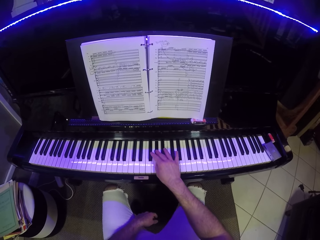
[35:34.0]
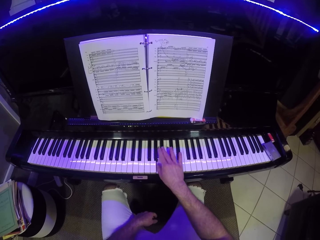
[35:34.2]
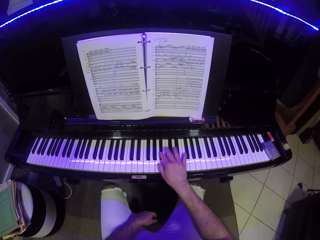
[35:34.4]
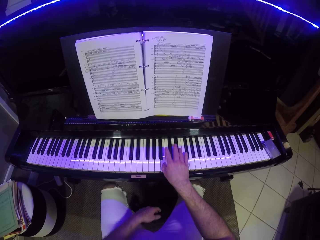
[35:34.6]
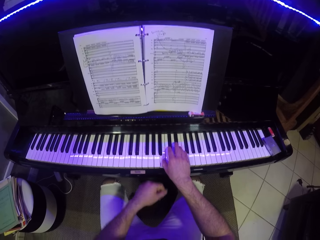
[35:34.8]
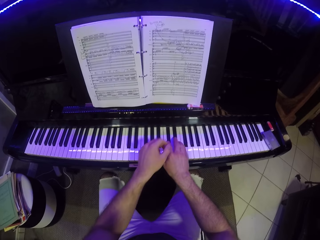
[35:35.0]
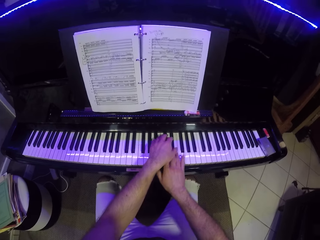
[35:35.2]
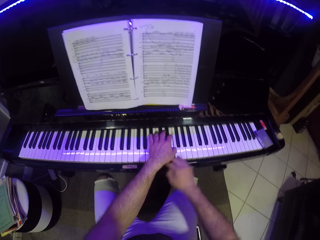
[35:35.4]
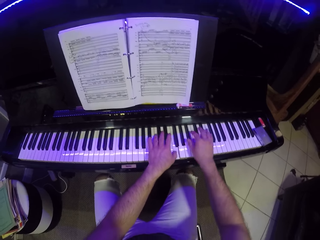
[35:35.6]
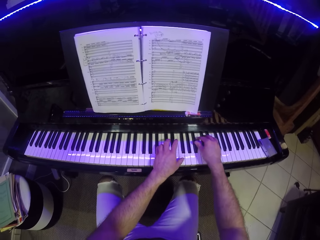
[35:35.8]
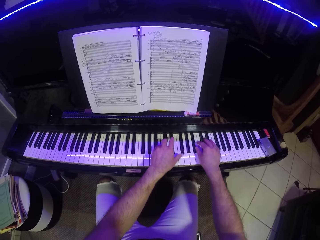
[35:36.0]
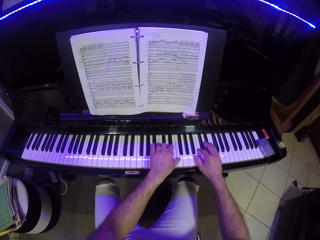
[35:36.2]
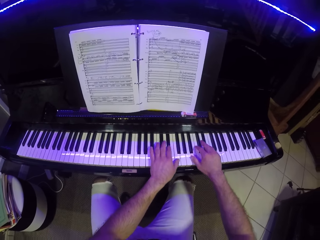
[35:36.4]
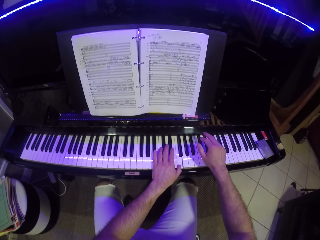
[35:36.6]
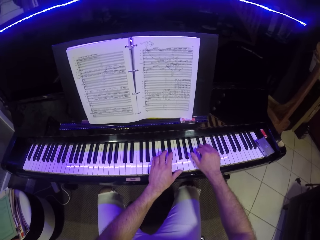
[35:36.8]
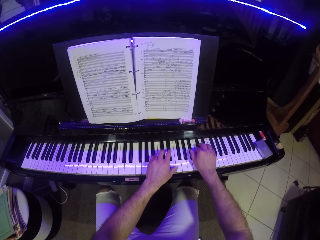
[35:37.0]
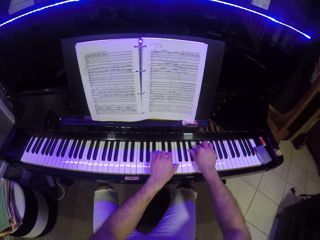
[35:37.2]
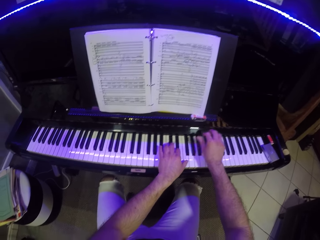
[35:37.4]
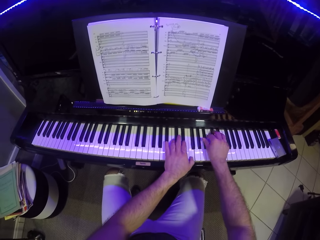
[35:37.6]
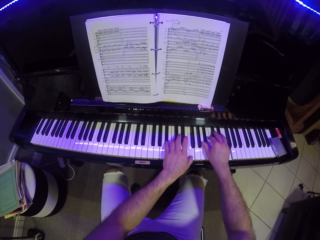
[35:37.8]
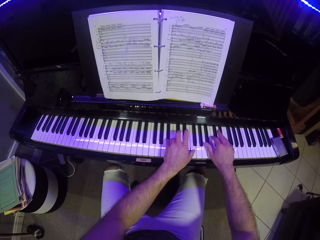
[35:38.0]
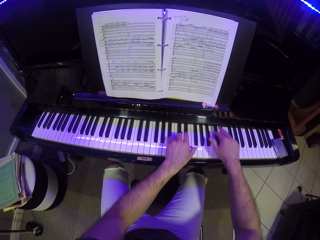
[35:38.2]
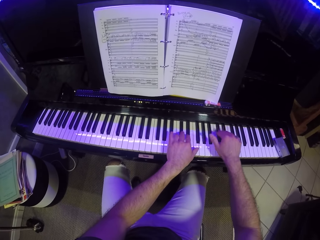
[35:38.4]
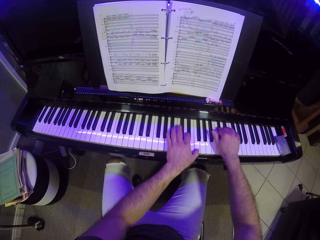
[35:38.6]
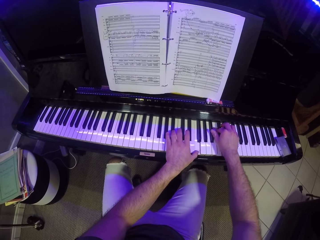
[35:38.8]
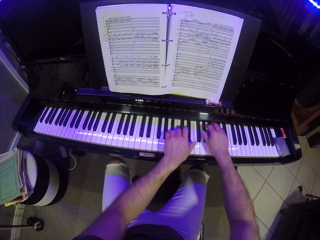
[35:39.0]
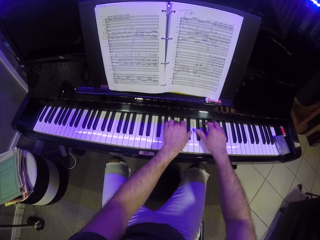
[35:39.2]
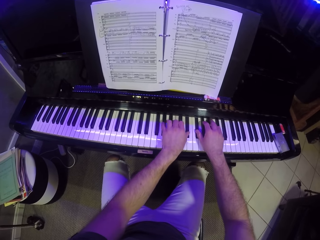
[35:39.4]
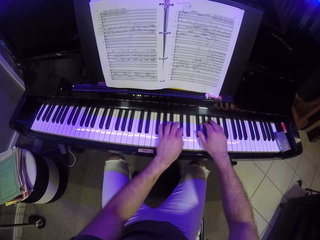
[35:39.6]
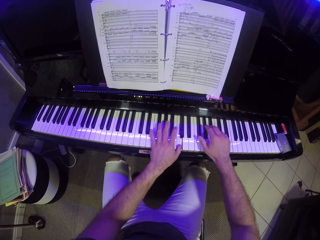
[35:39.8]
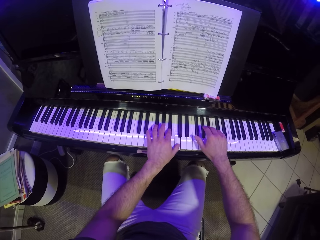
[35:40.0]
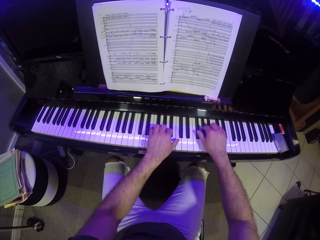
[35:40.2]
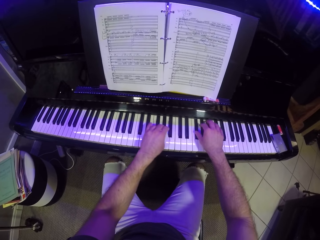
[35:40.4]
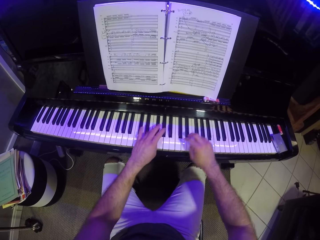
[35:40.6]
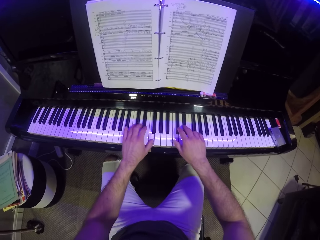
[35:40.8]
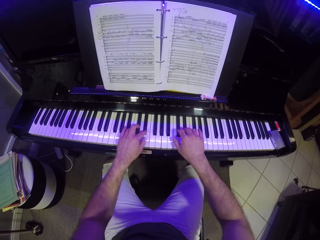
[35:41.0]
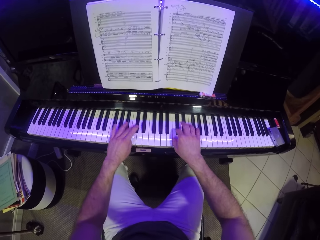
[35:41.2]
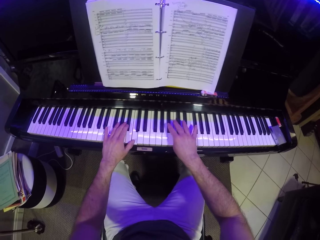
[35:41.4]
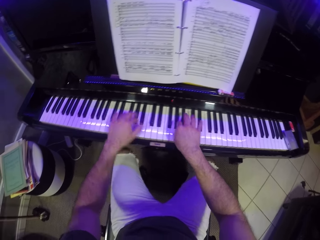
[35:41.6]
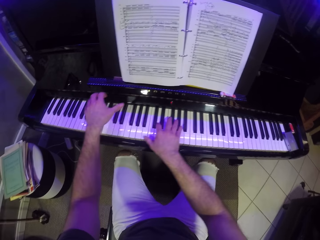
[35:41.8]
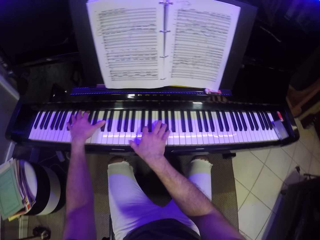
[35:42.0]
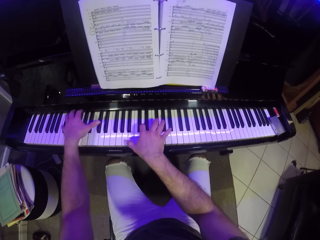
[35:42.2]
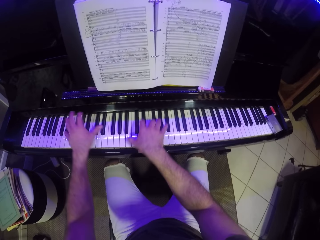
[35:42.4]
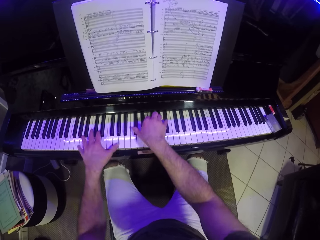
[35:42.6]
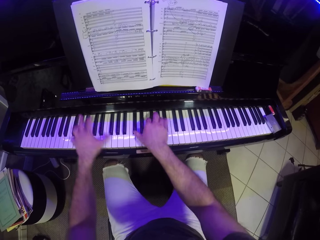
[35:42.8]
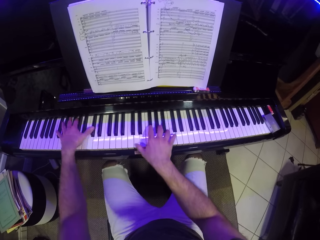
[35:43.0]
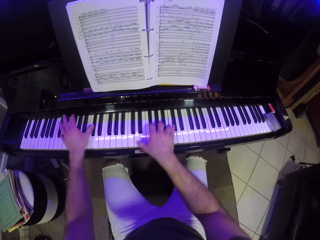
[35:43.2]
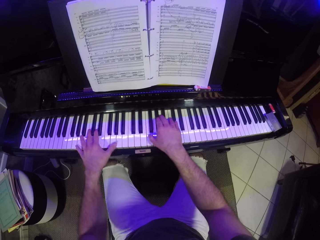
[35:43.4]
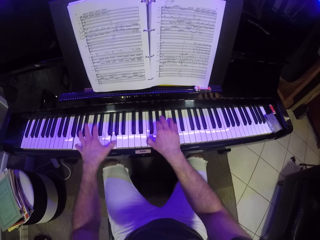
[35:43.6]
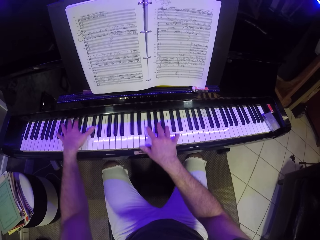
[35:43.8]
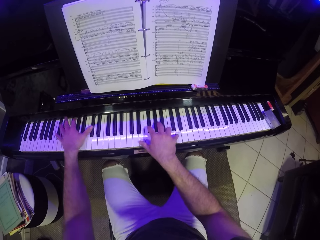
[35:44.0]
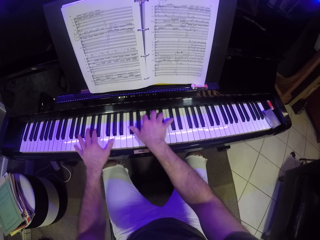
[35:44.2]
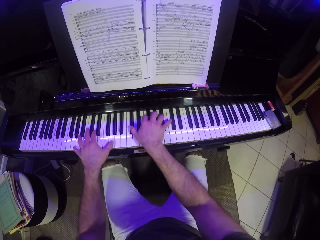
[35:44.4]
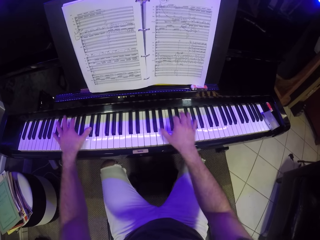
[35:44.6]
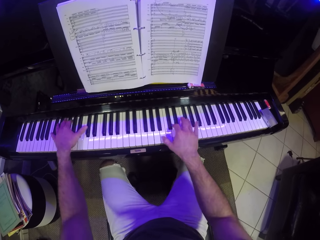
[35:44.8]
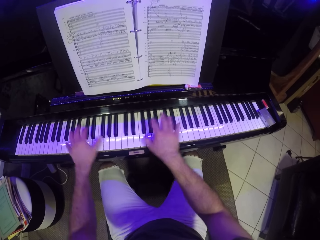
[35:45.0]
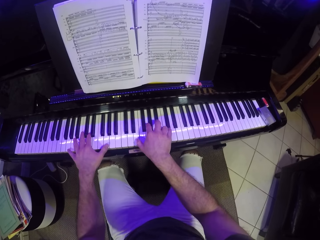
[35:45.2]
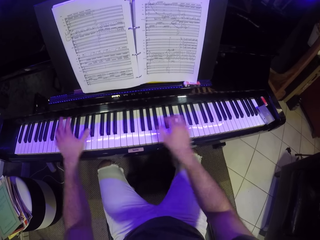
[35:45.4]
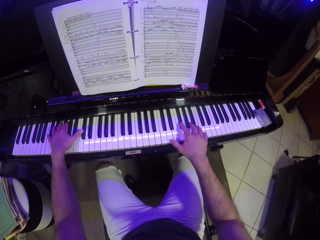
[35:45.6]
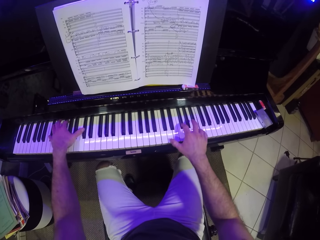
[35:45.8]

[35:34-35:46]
The camera wearer plays the keyboard.

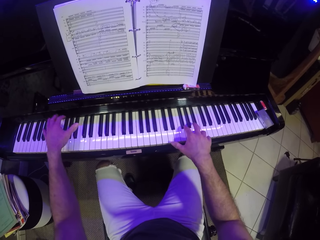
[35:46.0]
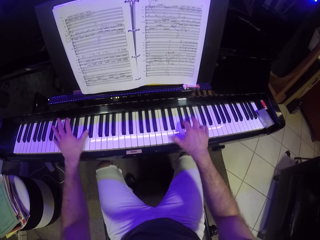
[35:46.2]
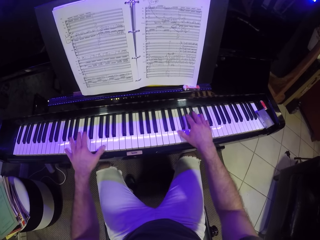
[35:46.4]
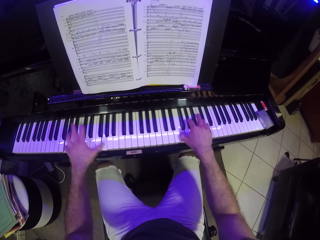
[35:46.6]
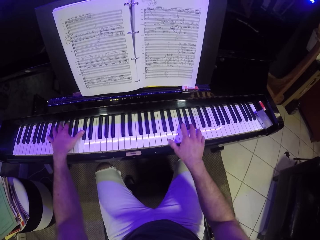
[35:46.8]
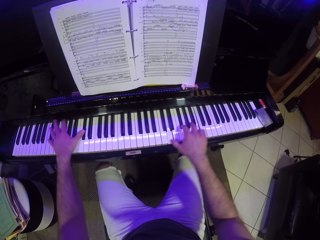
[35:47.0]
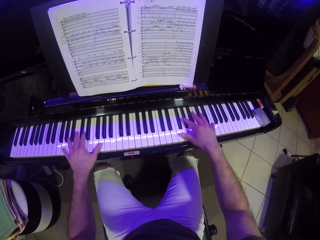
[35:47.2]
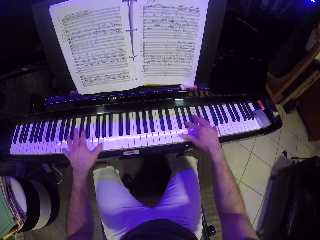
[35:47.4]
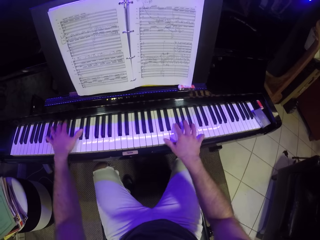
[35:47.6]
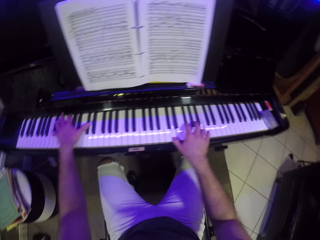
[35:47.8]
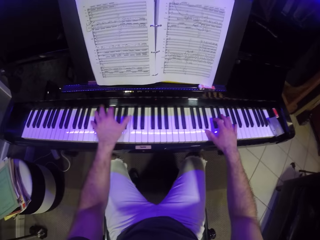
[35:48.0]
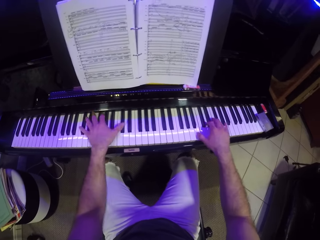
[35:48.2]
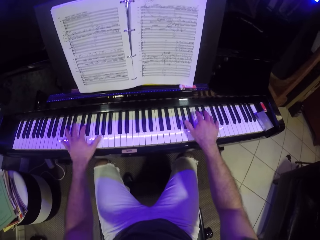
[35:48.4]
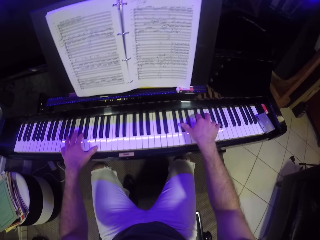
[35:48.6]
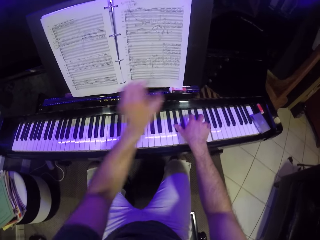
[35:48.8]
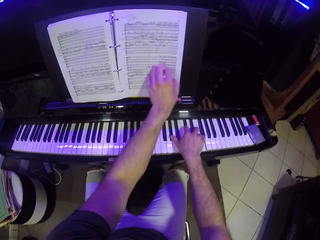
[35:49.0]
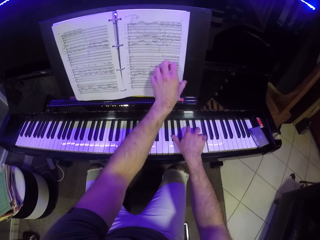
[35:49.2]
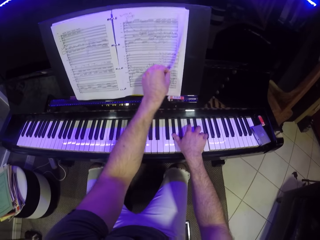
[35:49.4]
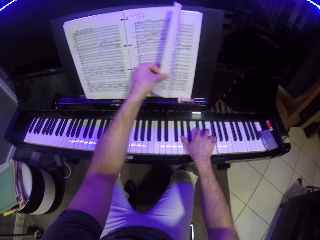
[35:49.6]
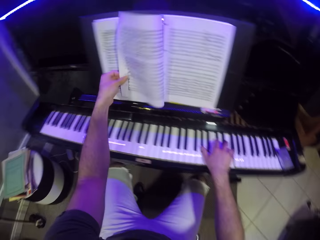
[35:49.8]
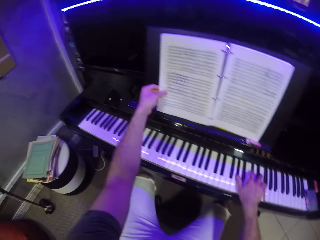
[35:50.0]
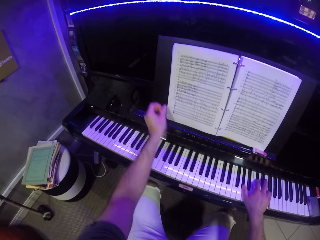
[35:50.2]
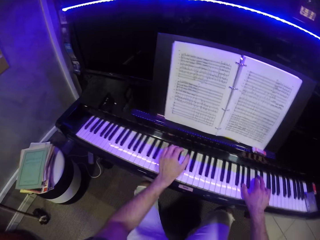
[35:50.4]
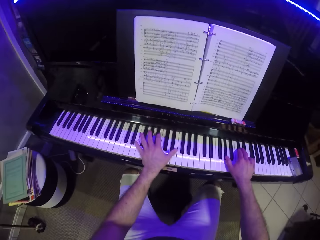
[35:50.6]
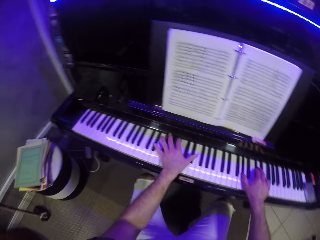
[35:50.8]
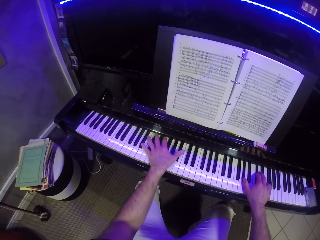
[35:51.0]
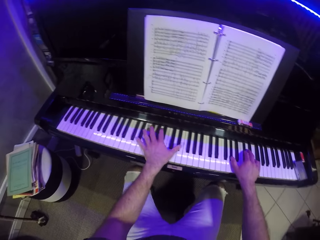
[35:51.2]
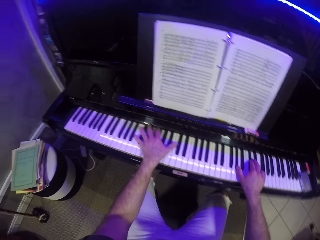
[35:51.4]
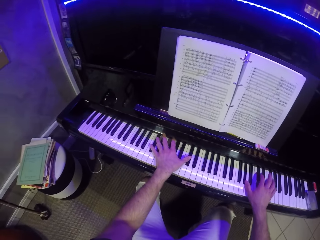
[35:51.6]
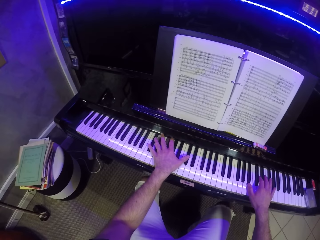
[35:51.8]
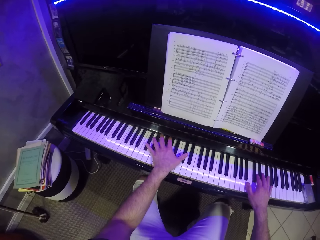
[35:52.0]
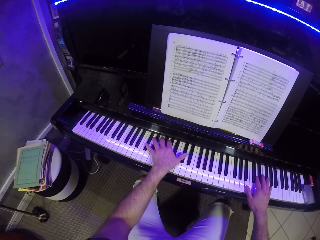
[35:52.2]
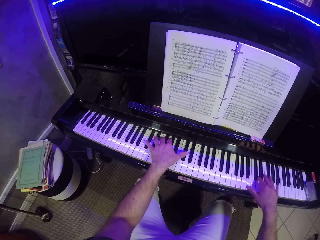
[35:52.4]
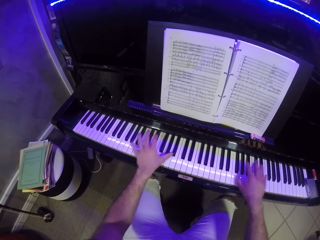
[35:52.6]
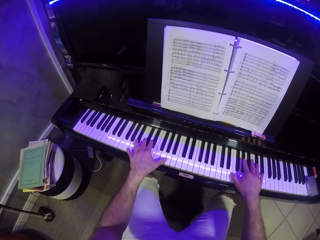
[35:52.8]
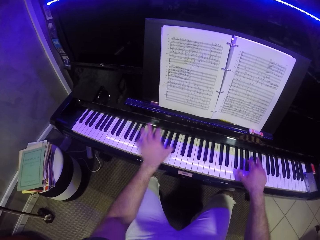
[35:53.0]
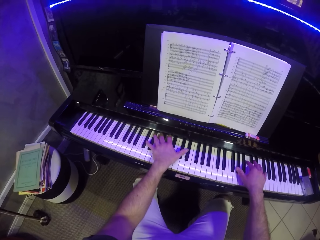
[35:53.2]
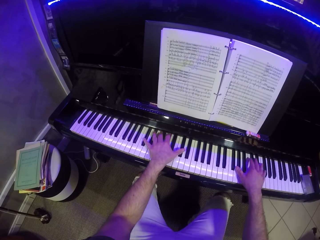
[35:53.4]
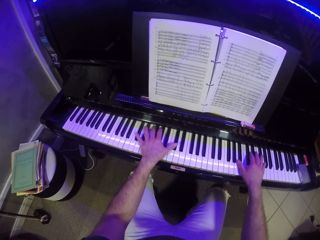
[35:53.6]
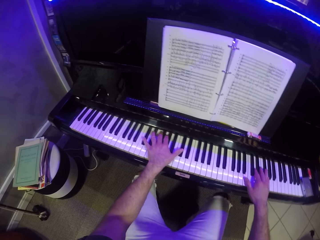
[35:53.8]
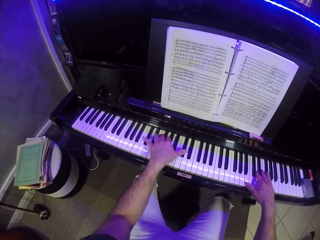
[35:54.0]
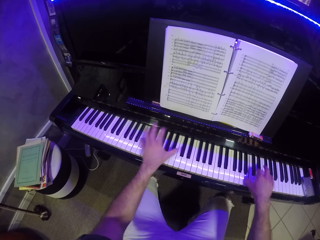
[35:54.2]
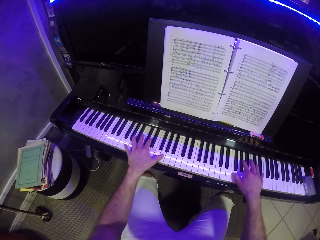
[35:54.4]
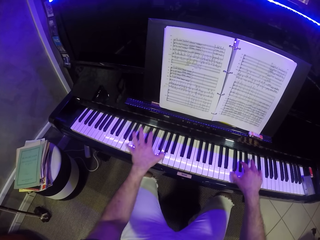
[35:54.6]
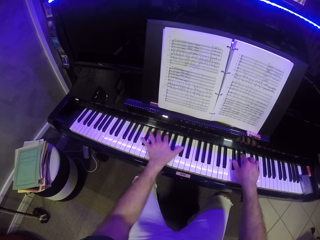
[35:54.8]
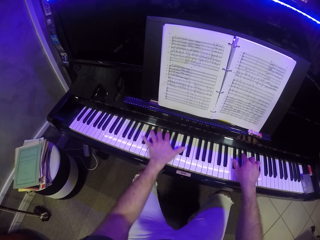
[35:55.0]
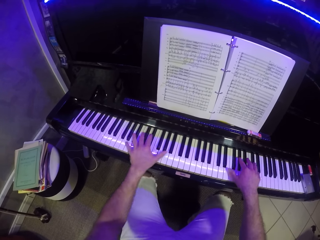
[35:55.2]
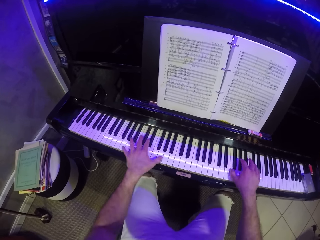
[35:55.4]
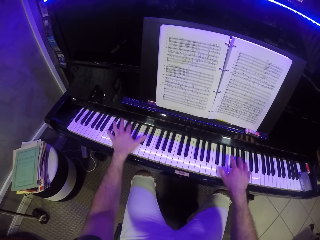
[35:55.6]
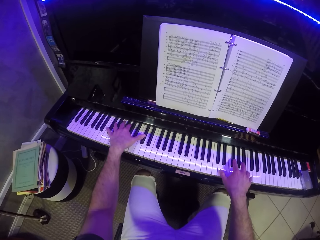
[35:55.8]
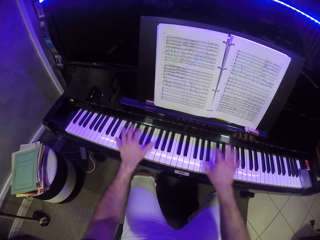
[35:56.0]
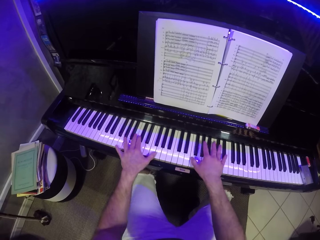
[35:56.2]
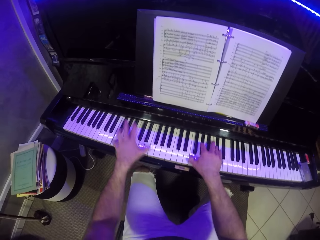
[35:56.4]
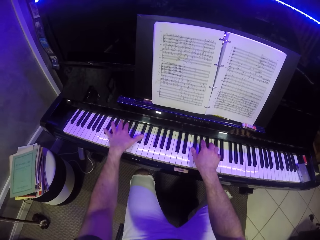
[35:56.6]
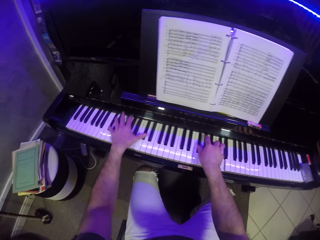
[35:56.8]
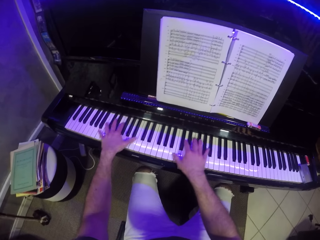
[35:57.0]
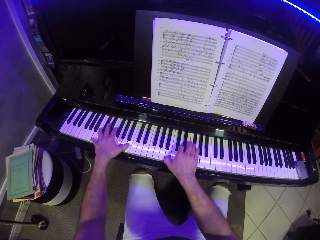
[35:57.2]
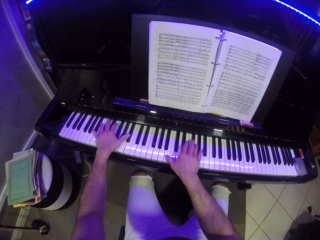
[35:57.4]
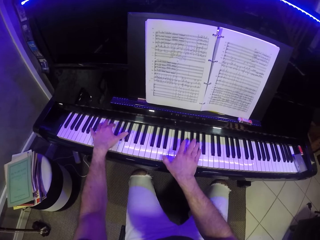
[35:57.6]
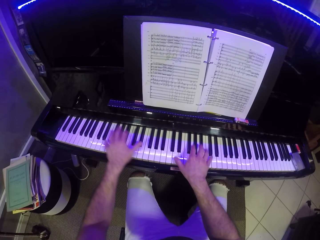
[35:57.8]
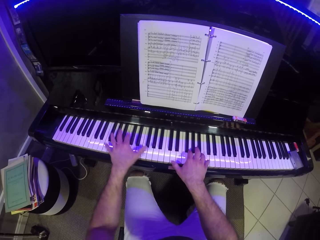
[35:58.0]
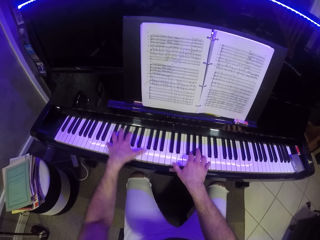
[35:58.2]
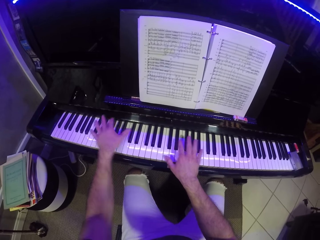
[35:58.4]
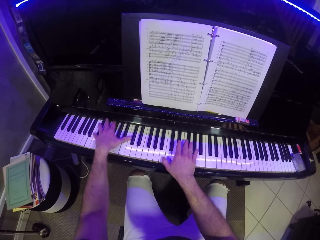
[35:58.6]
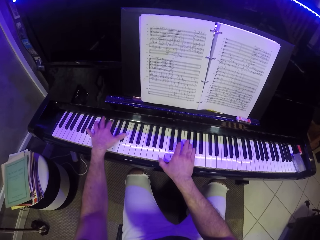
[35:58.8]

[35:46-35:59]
The camera wearer turns the pages of the music sheet on the piano with his left hand to a new page. He plays the piano with both hands.
